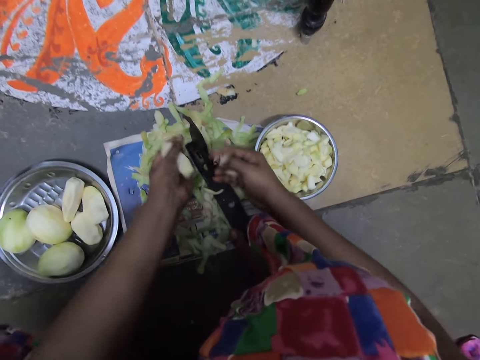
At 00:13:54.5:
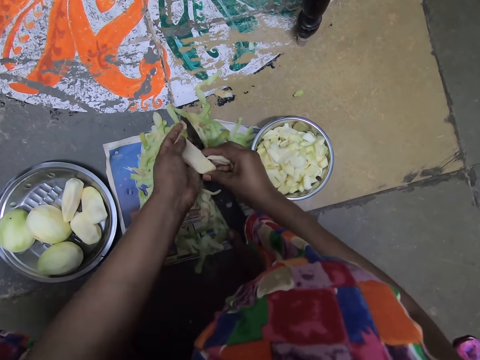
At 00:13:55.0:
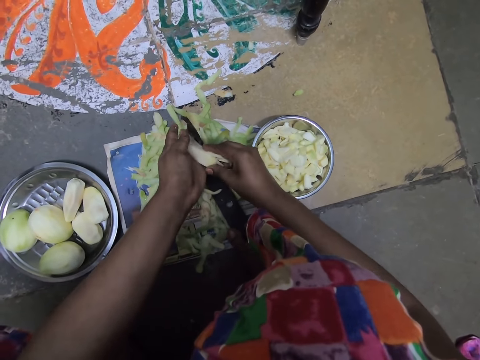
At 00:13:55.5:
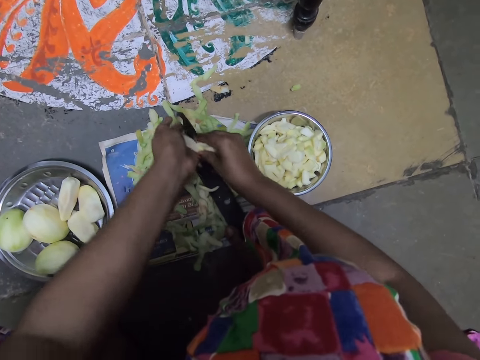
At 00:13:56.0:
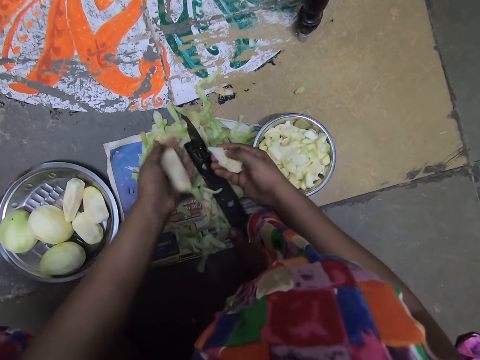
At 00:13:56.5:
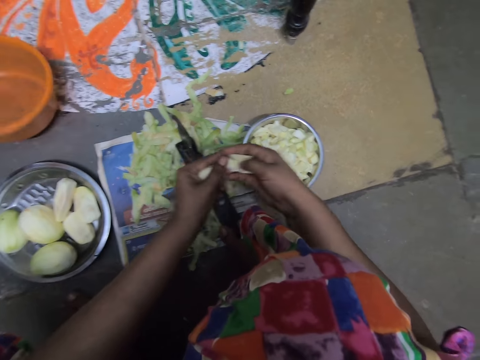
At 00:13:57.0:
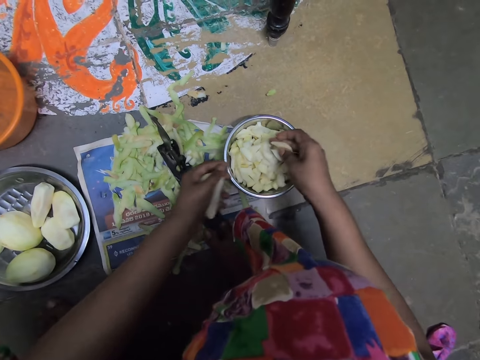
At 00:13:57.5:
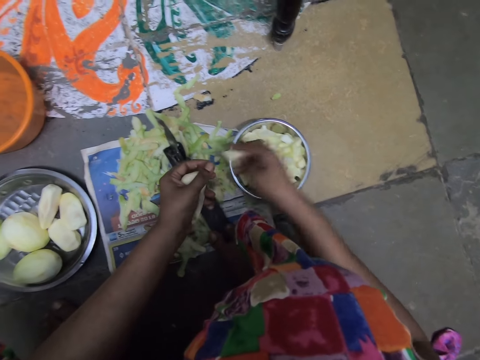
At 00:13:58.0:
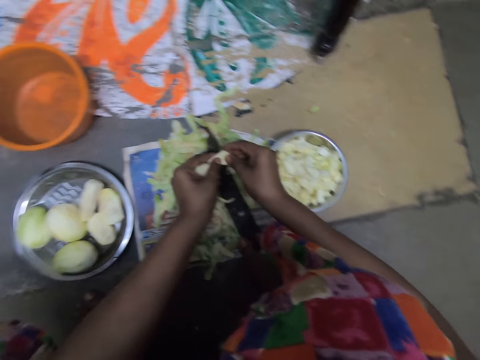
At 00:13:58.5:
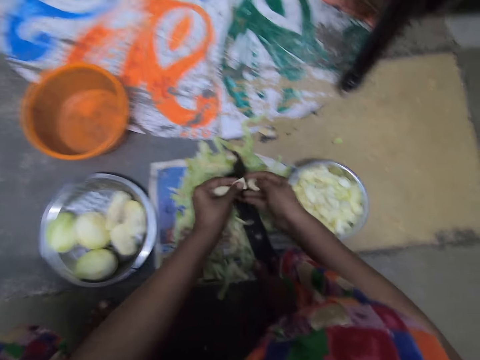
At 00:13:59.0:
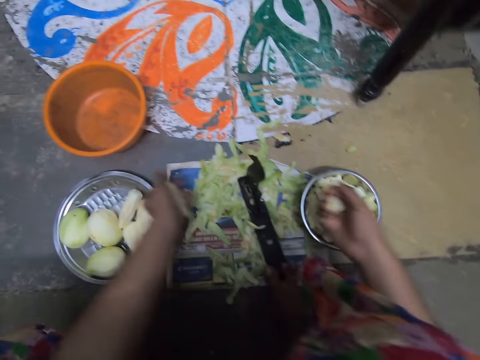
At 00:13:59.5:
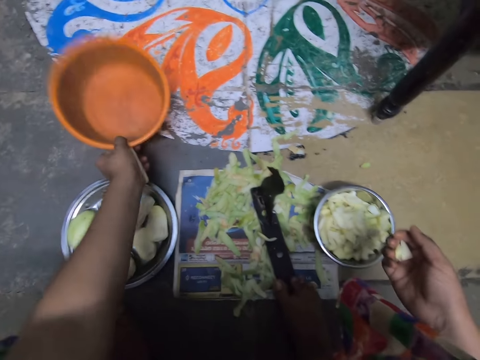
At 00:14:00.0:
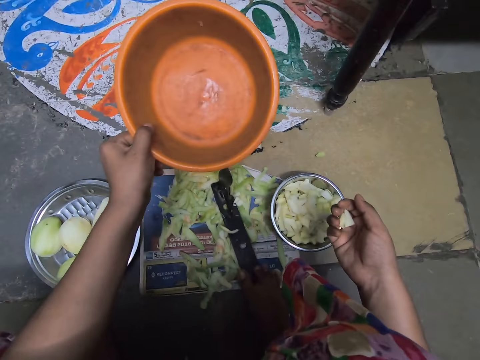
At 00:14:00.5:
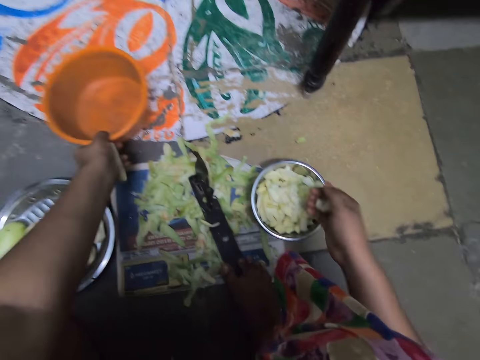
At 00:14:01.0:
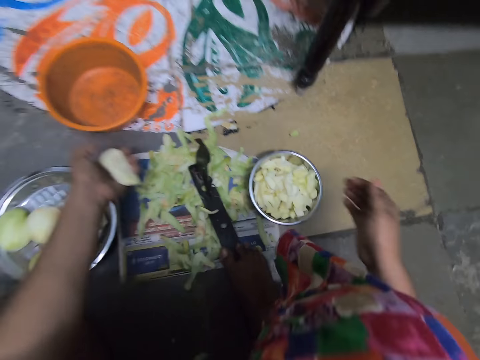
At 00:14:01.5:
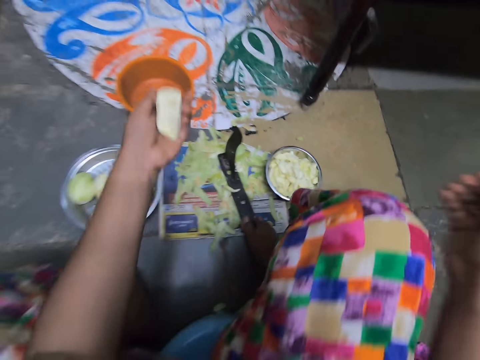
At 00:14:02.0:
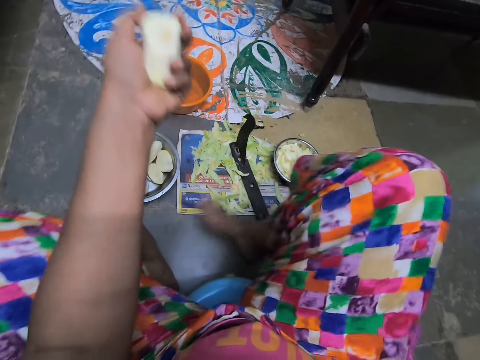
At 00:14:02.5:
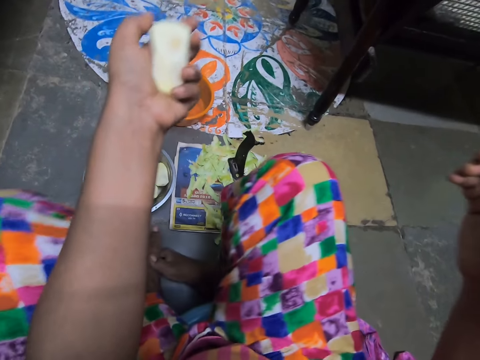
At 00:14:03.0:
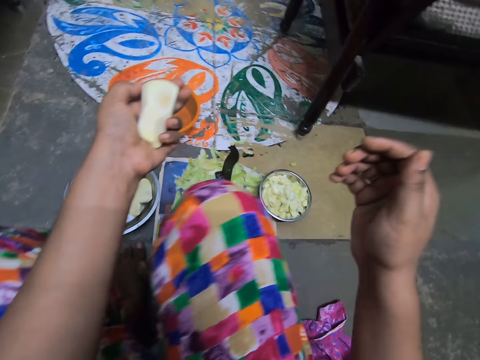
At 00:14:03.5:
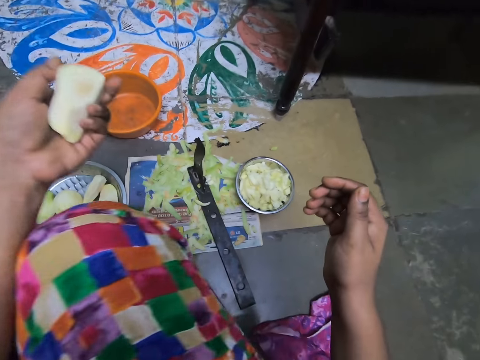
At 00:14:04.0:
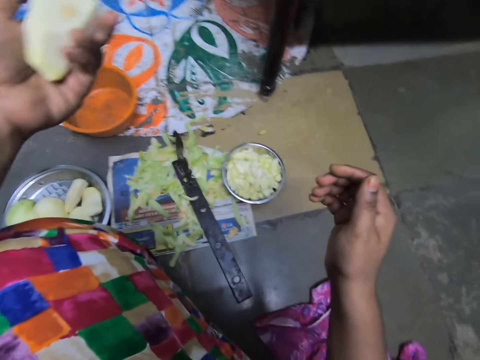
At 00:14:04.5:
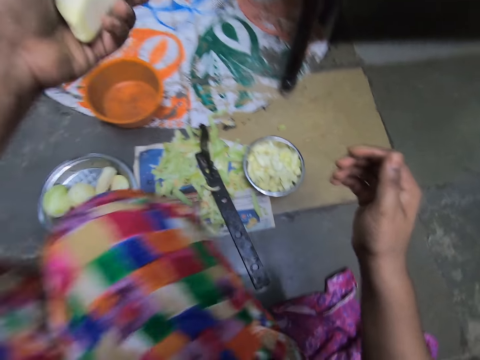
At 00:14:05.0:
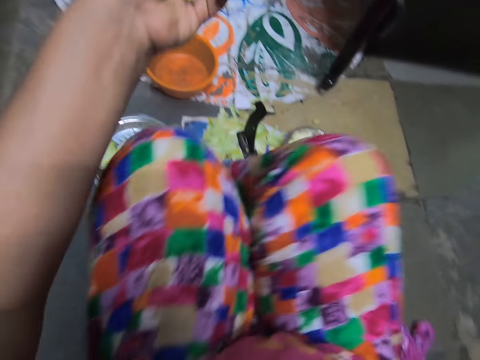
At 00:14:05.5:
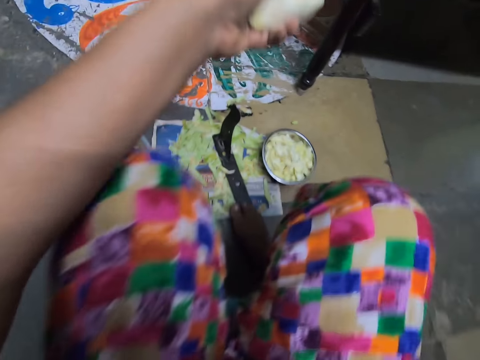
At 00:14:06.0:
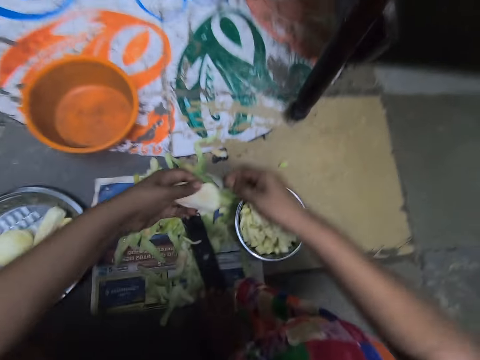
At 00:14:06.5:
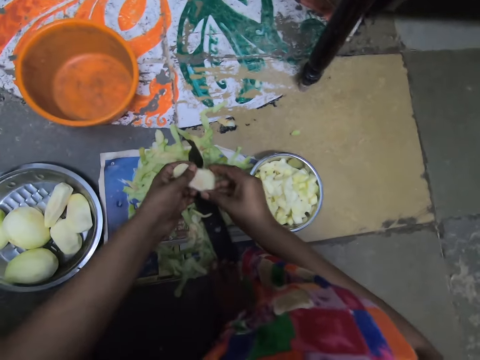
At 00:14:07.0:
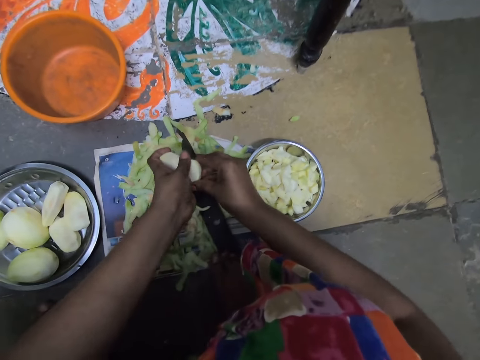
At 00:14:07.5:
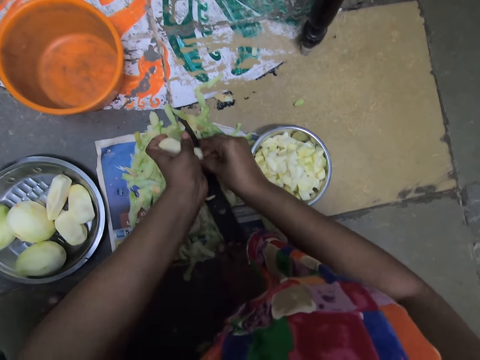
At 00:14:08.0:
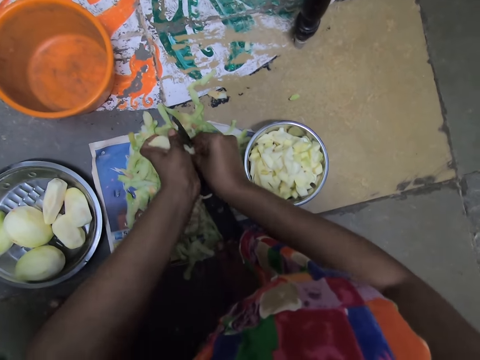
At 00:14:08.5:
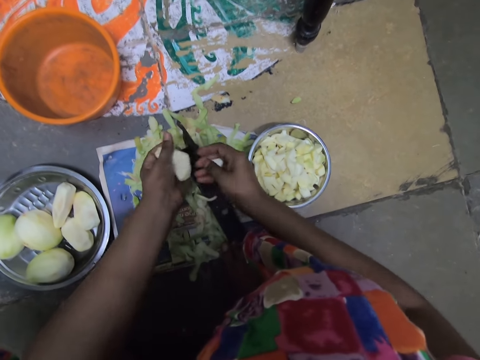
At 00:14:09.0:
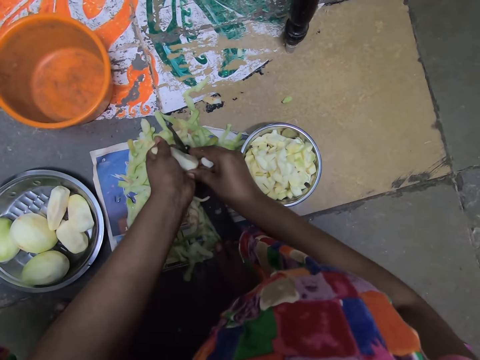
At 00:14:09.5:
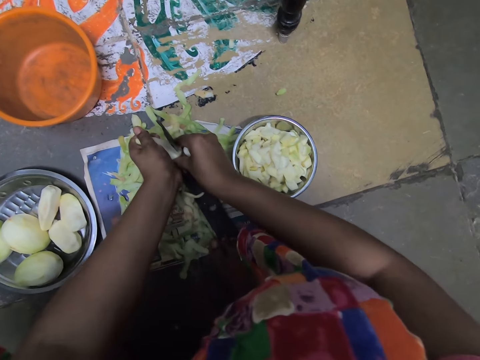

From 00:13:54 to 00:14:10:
The camera wearer drops some potato chunks in her right hand in the bowl on the ground. A woman drops a plastic bowl on the ground. The camera wearer holds a potato chunk in her right hand with both hands. She cuts the potato chunk in her hands with the boti knife on the ground. She passes the potato chunk in her left hand to her right hand. She drops the potato chunks in her right hand in the bowl on the ground. She picks up the plastic bowl on the ground with her left hand. She drops the plastic bowl on the ground with her left hand. She puts the potato on the floor. She holds the potato in her left hand with both hands. She cuts the potato in her hands into chunks with the boti knife on the ground.

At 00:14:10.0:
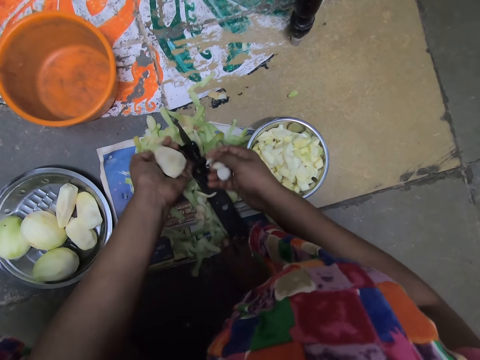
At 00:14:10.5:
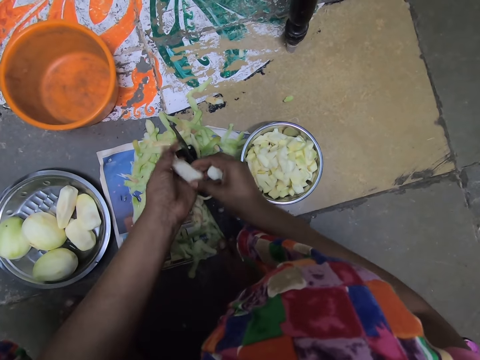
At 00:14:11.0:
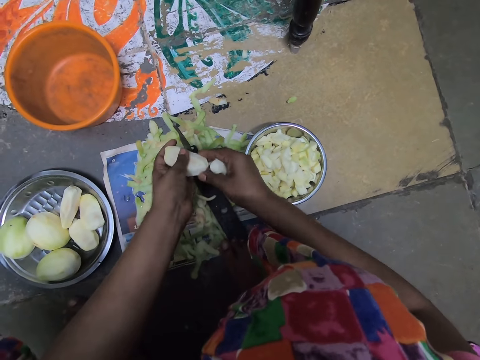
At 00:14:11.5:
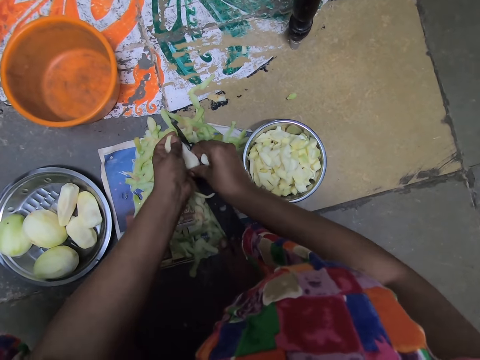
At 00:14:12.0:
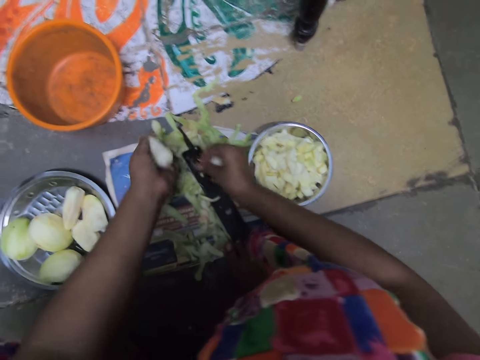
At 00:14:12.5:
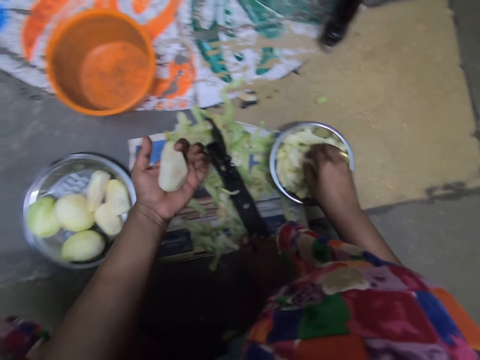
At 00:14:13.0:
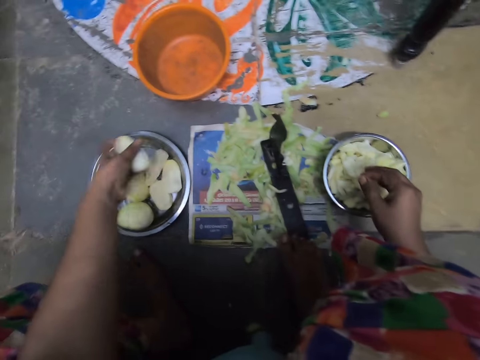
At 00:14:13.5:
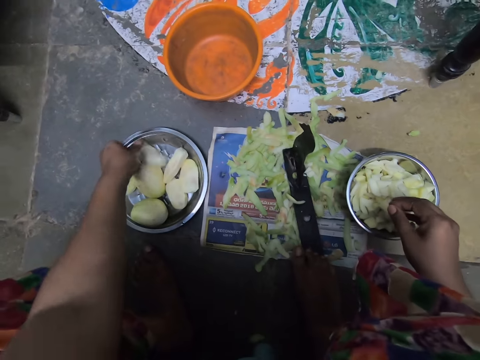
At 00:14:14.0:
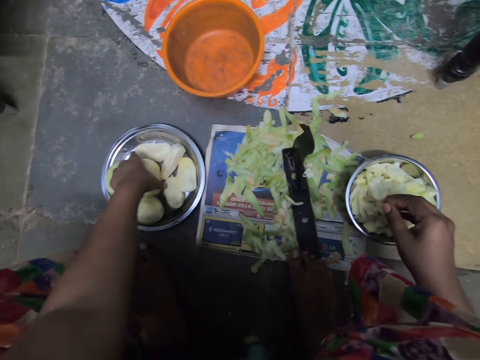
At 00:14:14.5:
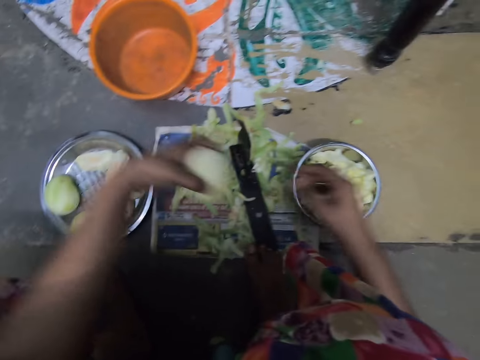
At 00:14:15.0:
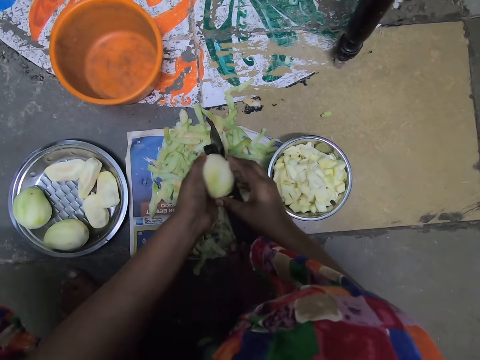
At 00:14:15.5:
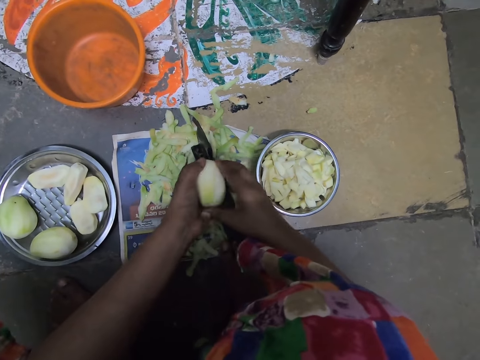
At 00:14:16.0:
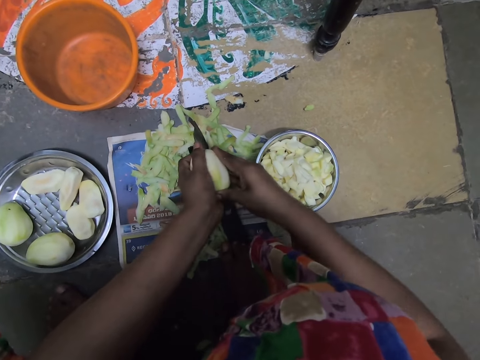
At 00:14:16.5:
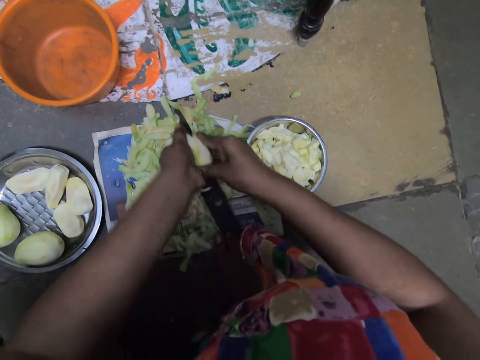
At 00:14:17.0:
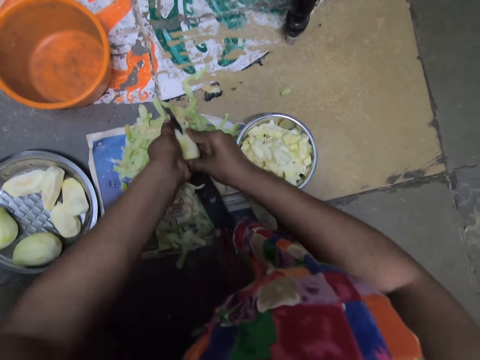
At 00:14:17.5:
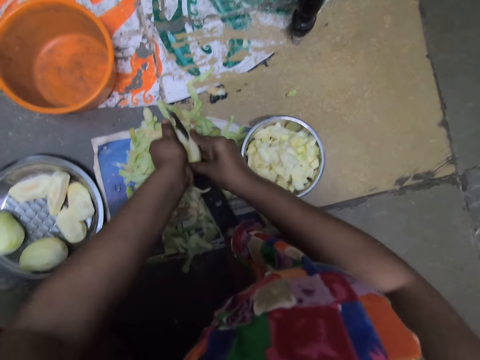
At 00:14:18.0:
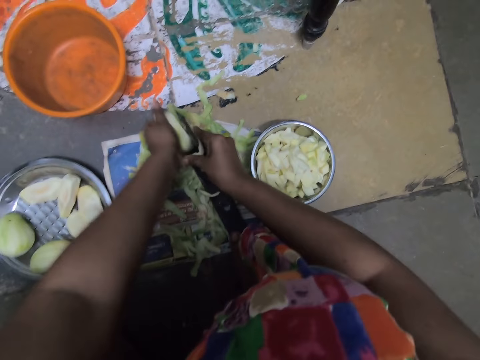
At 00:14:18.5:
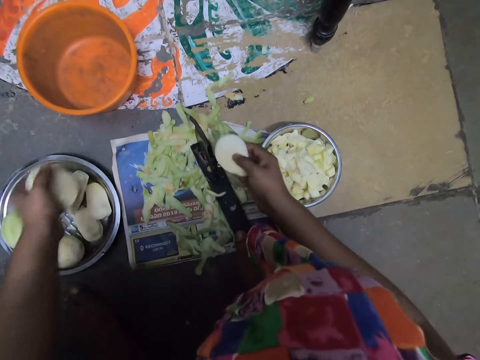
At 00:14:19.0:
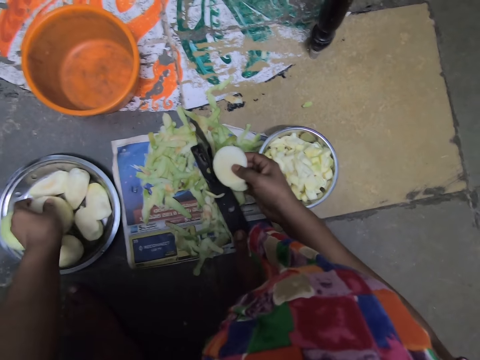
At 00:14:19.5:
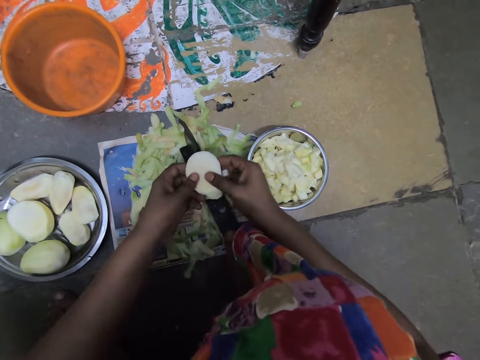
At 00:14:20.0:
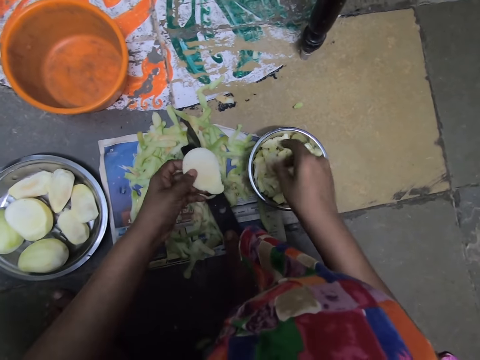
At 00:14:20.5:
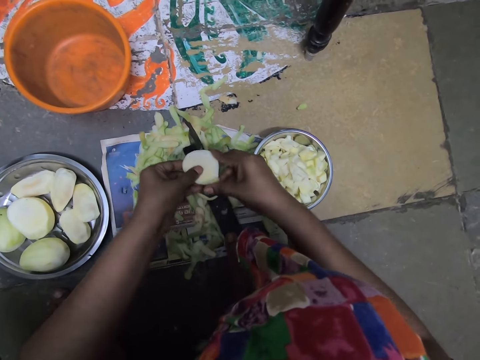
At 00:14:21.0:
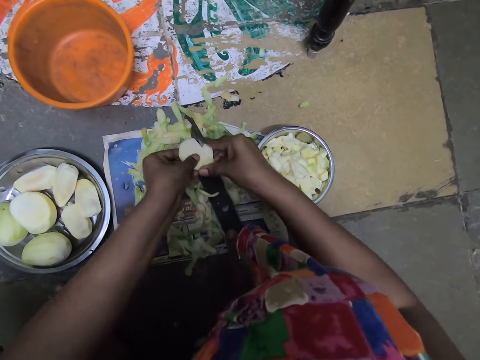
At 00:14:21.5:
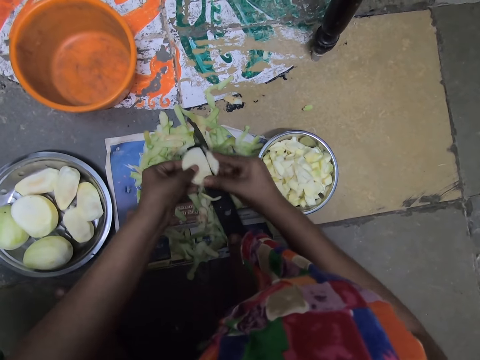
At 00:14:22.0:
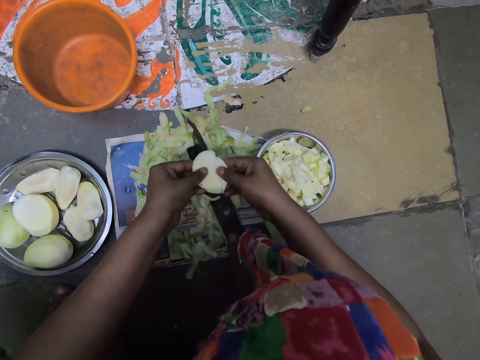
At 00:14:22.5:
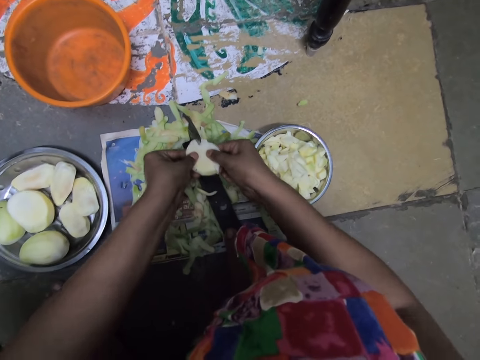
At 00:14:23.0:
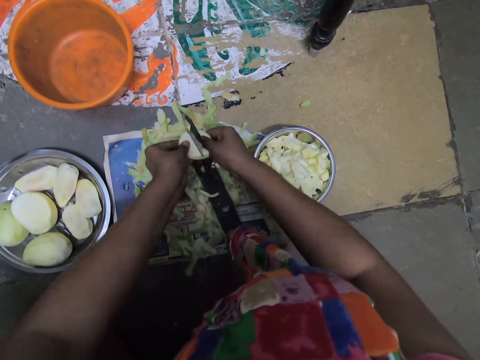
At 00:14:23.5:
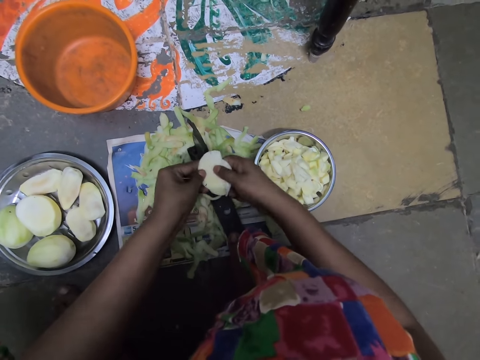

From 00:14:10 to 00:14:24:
The camera wearer drops the potato chunks in her right hand in the bowl on the ground. She drops the potato in her left hand in an aluminum bowl on the ground. She picks up a potato in the aluminum bowl on the ground with her left hand. She holds the potato in her left hand with both hands. She cuts the potato in her hands with the boti knife on the ground. She drops the potato in her left hand in the aluminum bowl on the ground. She passes the potato slice from her right hand to her left hand. She holds the potato slice in her left hand with both hands. She cuts the potato slice in her hands into chunks with the boti knife on the ground.
